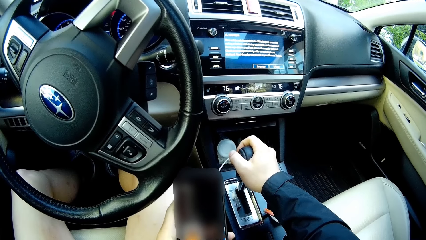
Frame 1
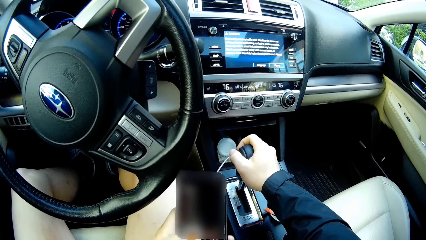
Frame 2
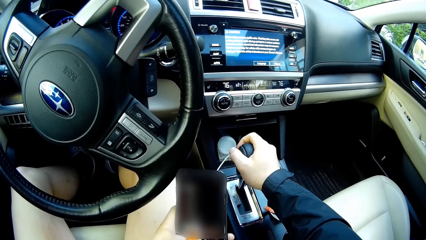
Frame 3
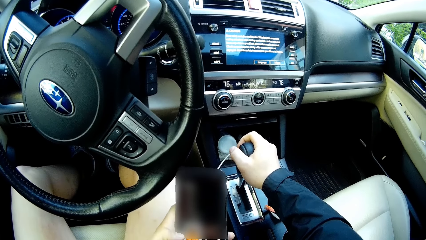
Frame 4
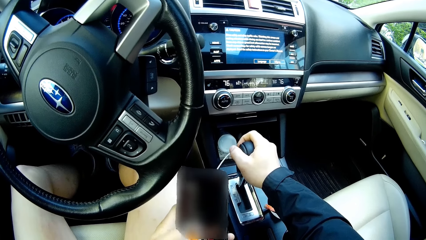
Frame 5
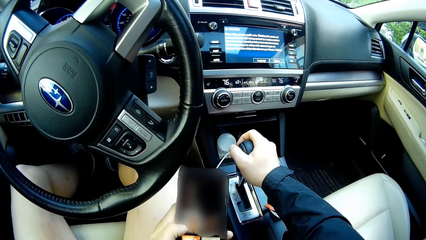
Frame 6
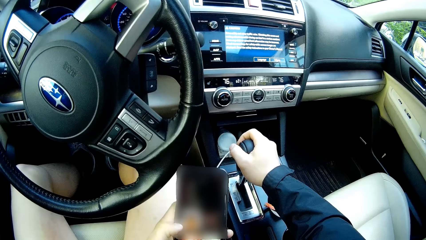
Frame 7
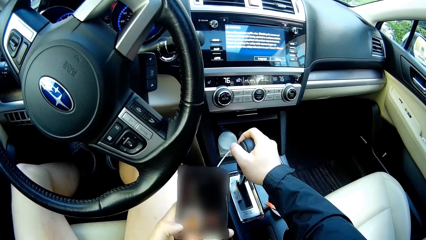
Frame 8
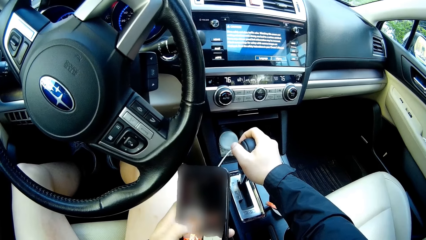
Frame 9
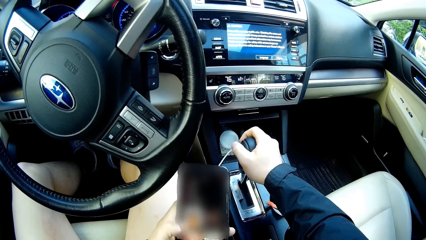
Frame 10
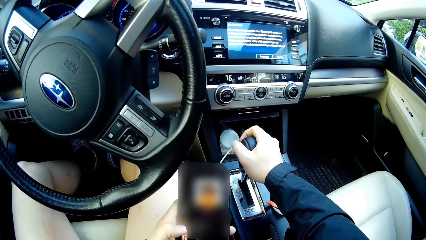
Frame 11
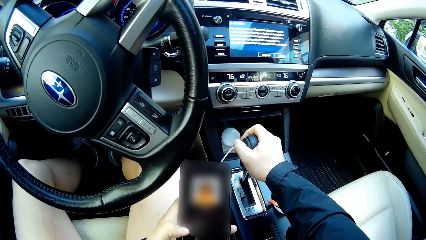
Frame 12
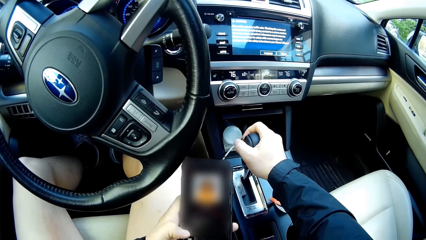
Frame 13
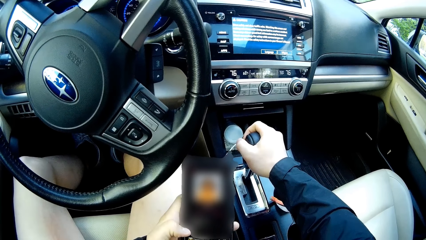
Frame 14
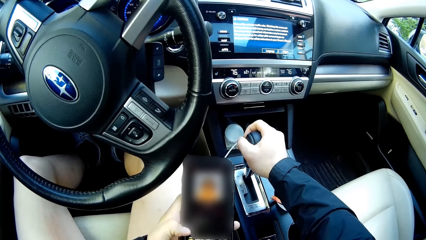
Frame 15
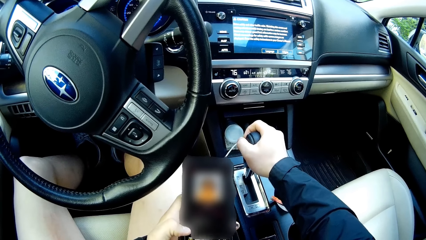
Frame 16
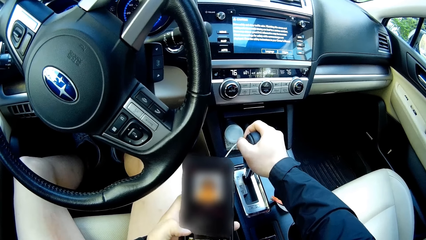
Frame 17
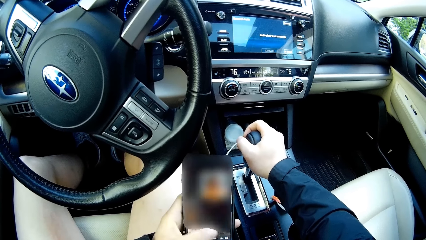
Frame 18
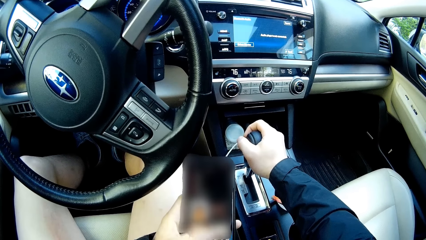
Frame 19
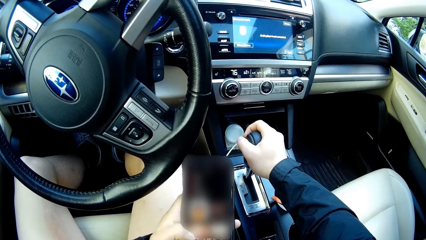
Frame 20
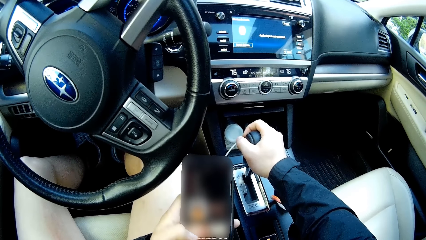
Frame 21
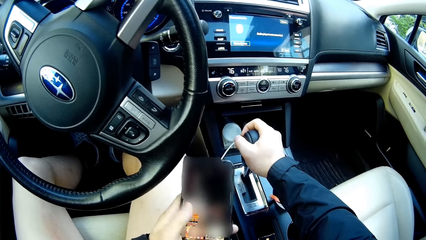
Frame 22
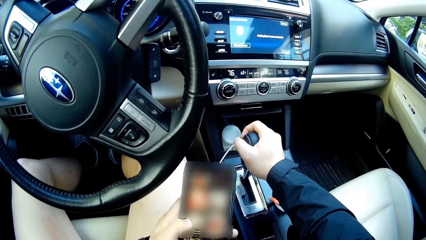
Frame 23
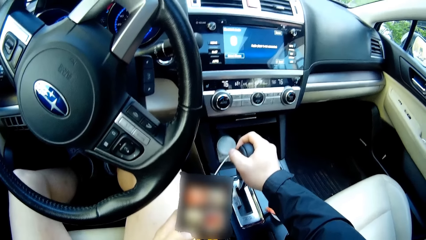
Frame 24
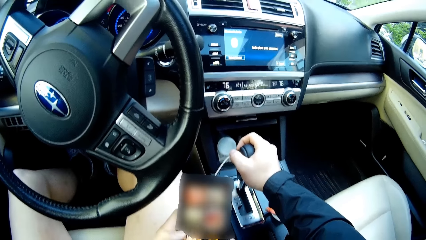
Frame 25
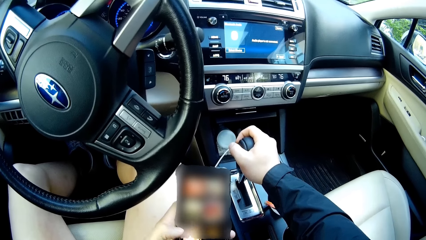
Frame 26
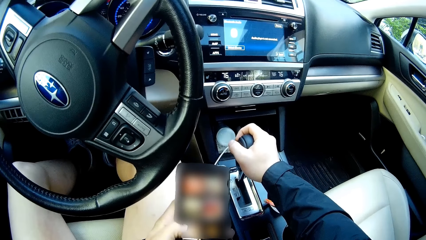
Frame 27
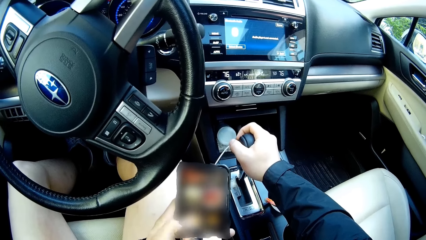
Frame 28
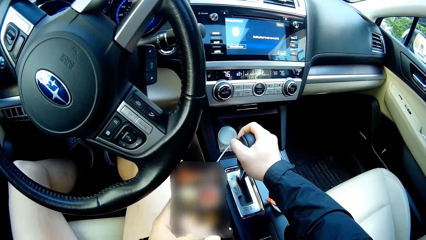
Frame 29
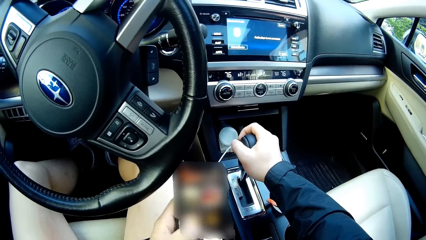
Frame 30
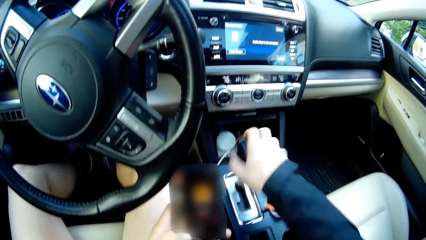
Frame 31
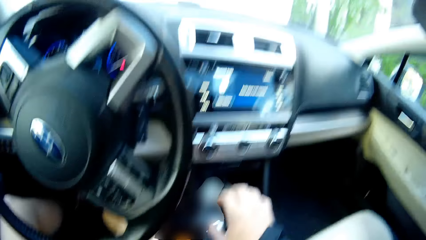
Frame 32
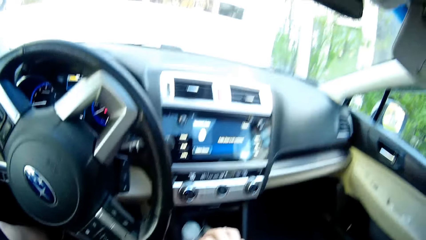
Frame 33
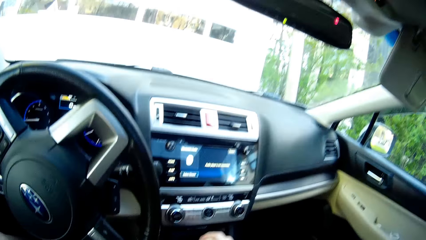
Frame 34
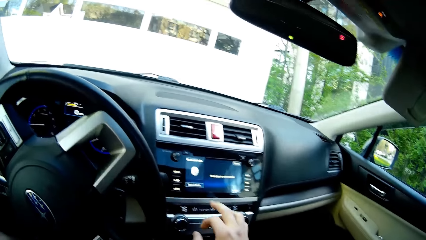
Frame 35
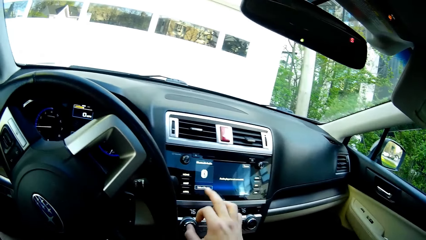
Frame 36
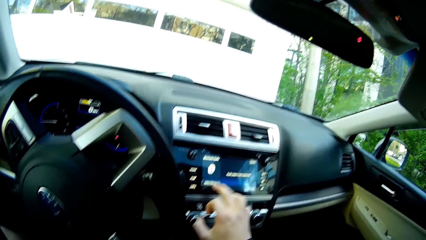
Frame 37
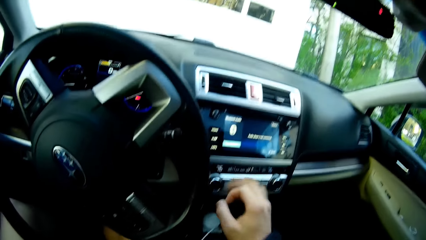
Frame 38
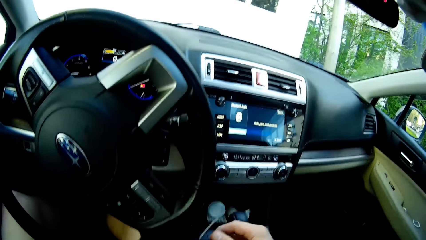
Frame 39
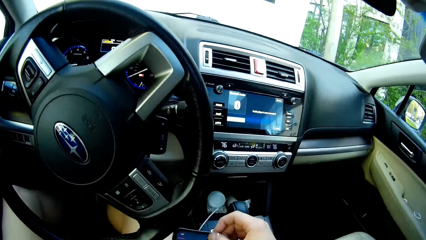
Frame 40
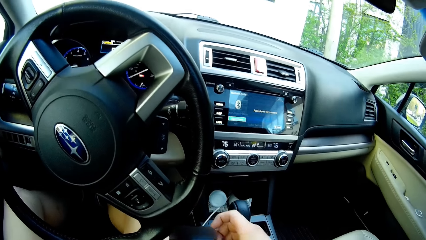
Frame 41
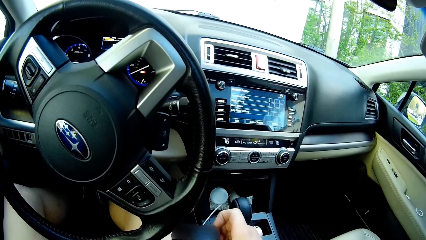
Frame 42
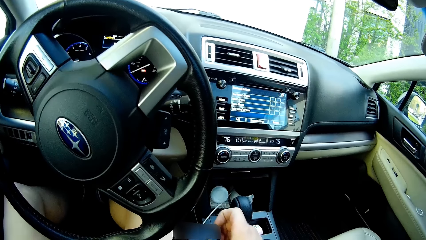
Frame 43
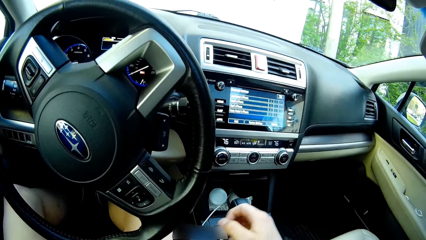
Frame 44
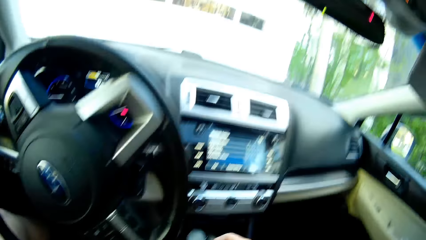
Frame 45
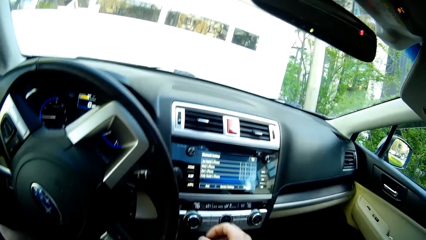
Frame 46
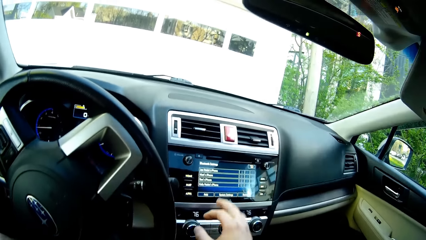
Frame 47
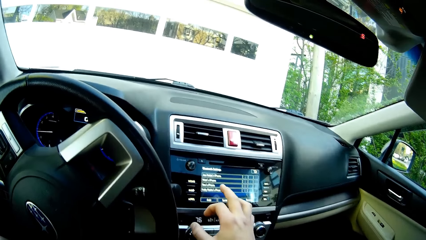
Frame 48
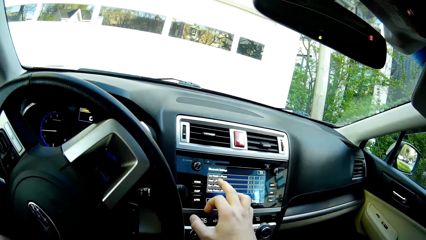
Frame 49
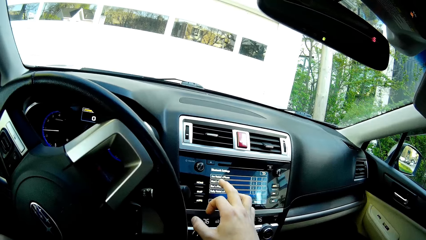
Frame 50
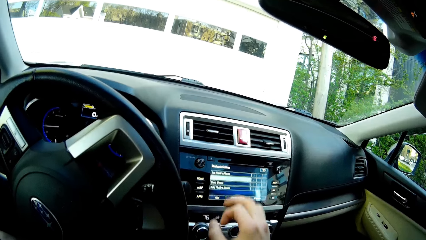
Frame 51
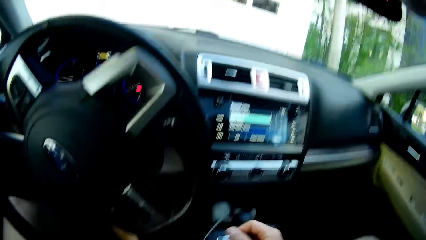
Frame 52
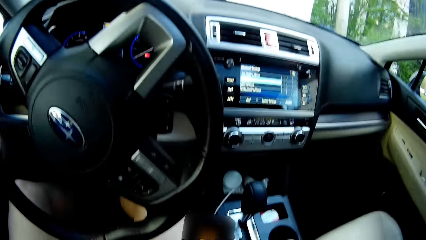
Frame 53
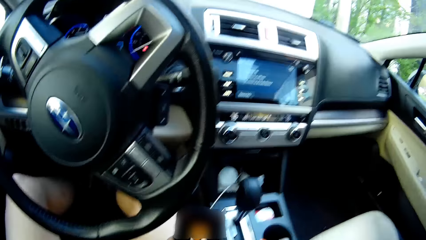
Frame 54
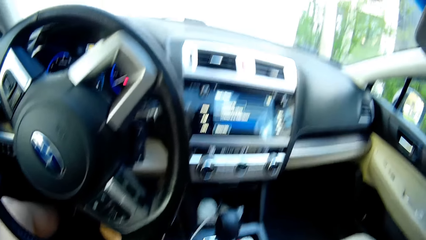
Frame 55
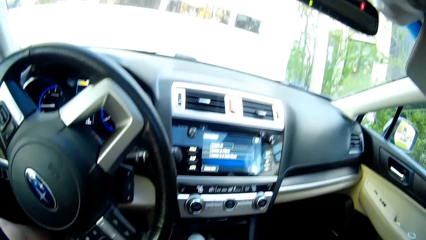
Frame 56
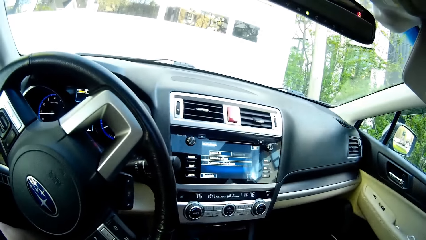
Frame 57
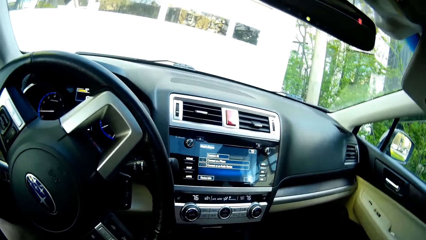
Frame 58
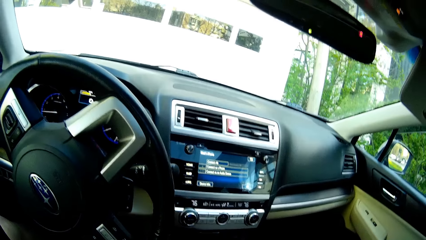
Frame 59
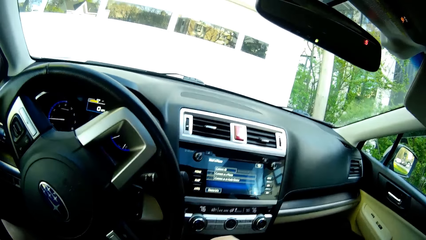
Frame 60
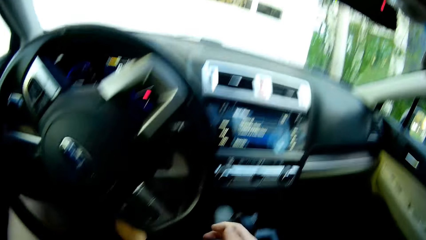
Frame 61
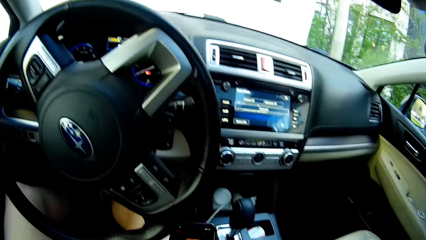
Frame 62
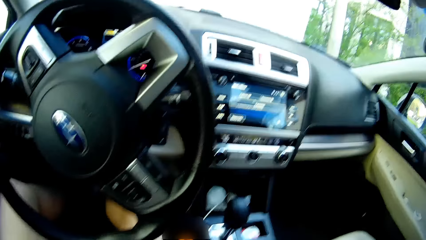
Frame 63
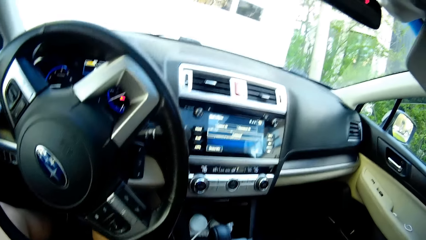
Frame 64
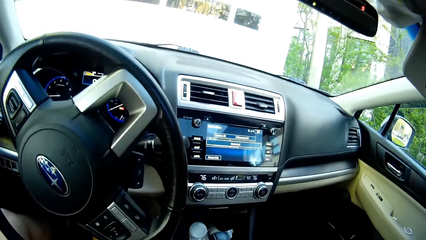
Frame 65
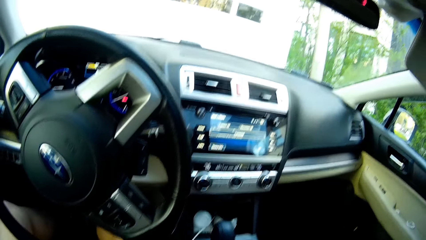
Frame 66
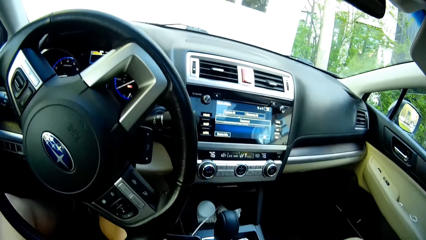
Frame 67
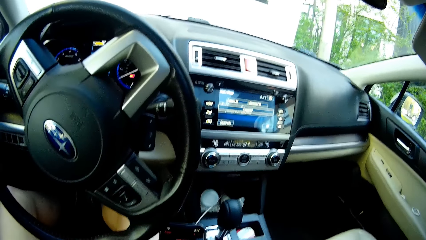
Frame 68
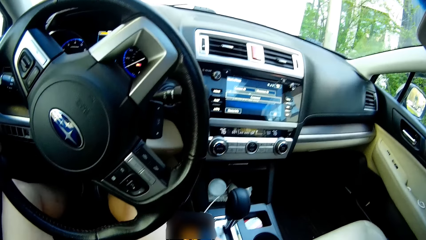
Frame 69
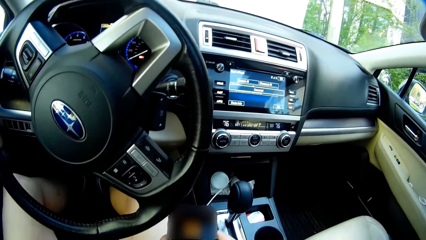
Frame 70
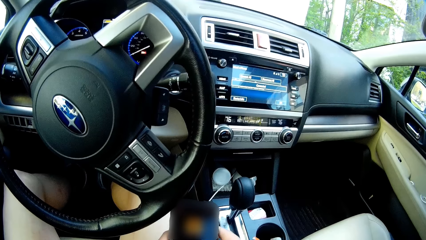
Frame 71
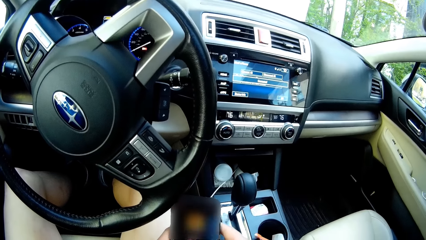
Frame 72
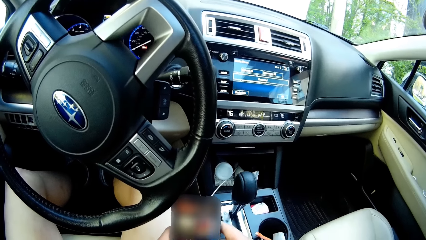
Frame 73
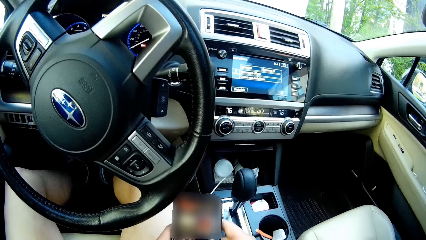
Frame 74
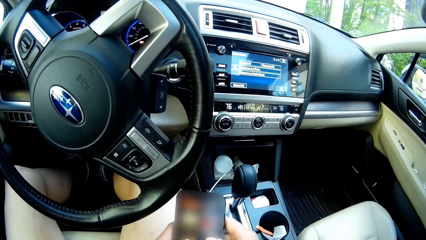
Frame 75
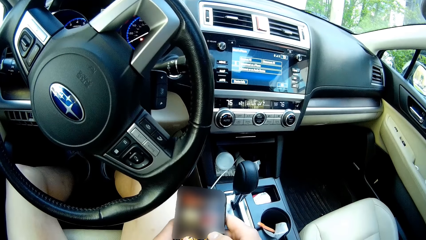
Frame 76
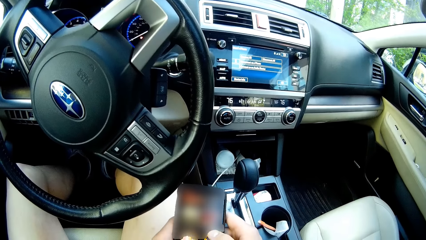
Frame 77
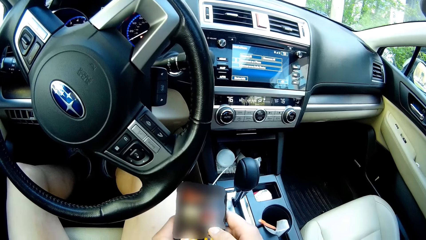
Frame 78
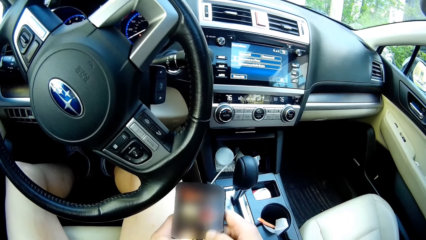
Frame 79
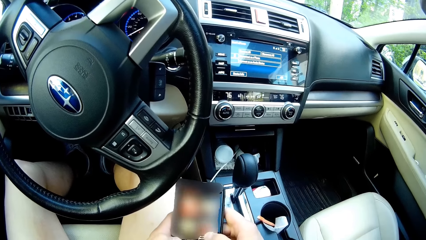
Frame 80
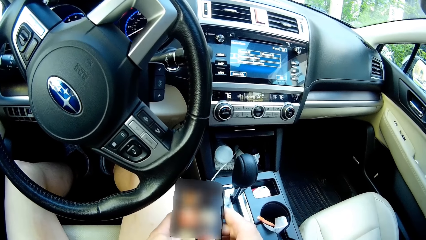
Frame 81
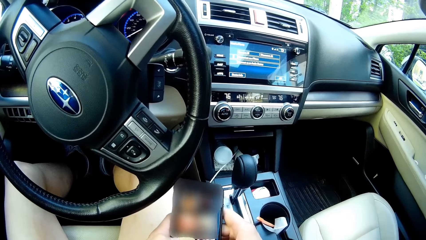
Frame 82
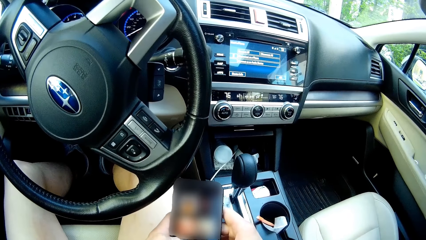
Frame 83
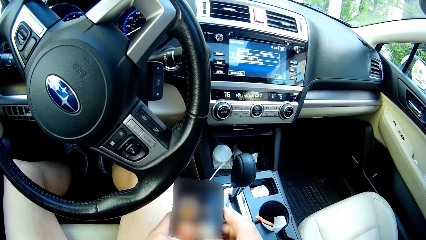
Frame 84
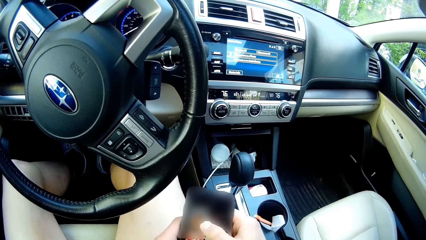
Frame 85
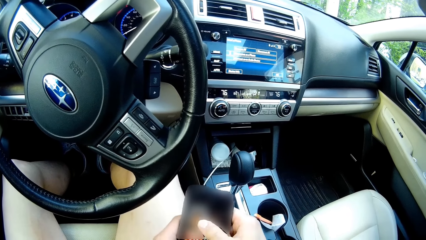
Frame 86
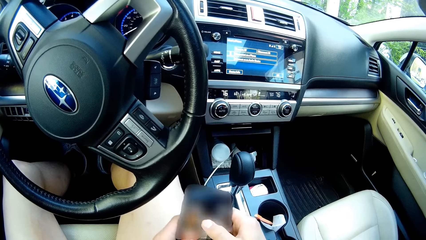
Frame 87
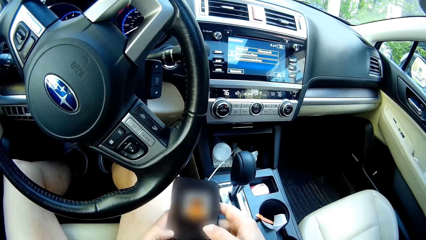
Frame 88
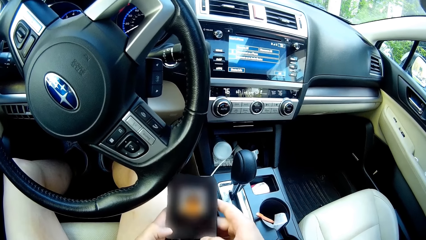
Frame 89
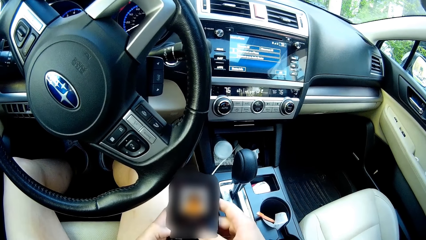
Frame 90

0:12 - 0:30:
The camera wearer scrolls the phone. He turns on the car radio with his right hand. He operates the phone with his right hand. He operates the car stereo with his right hand. He operates the phone with both his hands. He scrolls the phone.
